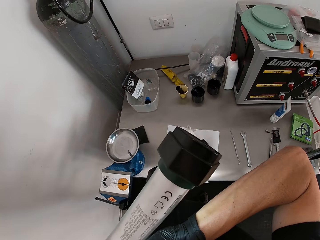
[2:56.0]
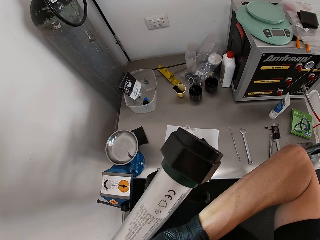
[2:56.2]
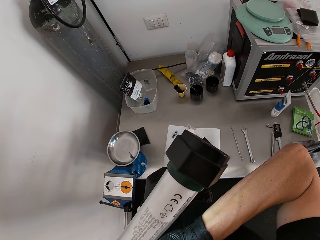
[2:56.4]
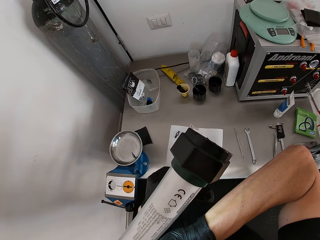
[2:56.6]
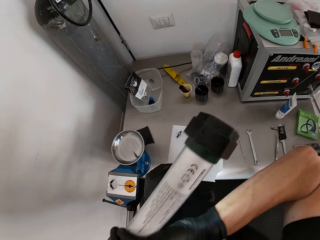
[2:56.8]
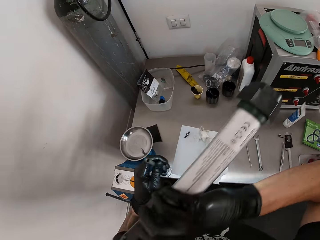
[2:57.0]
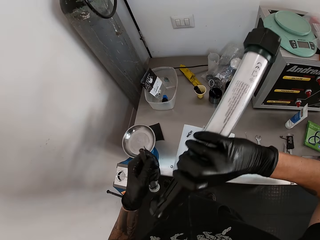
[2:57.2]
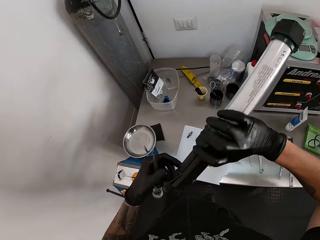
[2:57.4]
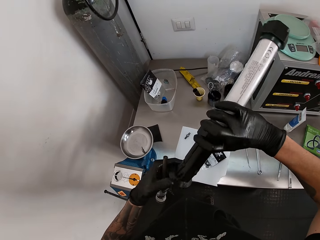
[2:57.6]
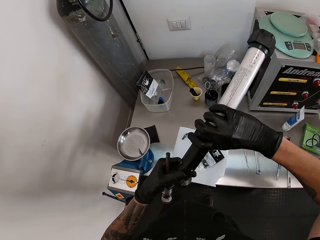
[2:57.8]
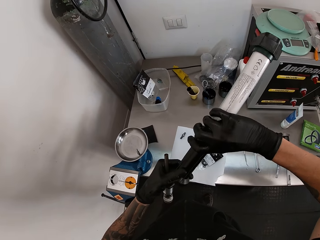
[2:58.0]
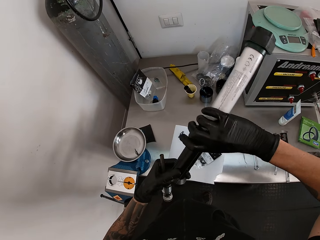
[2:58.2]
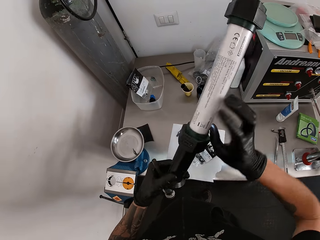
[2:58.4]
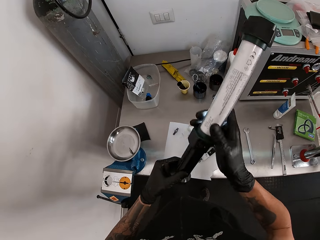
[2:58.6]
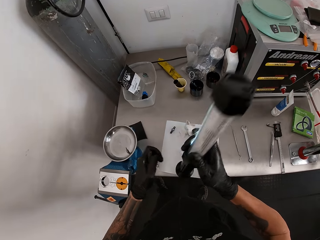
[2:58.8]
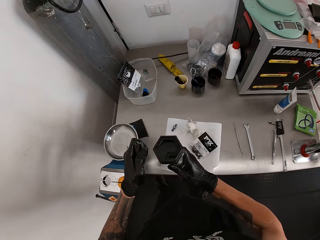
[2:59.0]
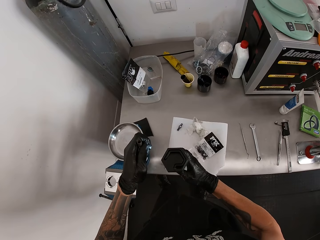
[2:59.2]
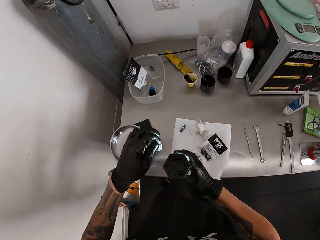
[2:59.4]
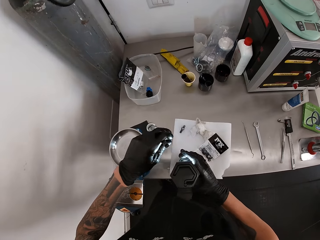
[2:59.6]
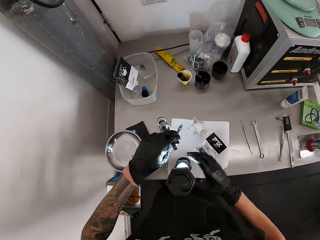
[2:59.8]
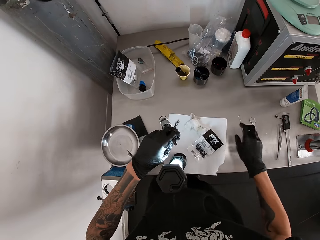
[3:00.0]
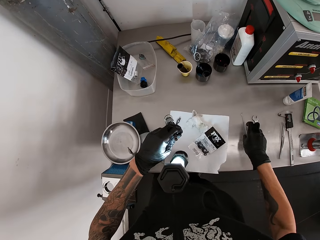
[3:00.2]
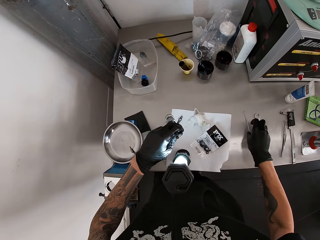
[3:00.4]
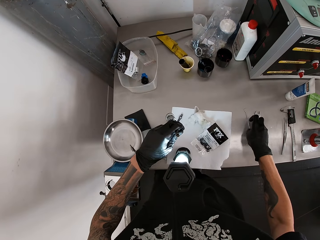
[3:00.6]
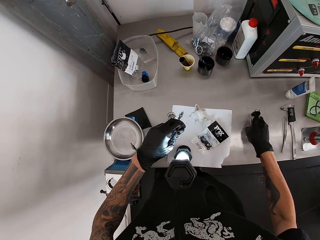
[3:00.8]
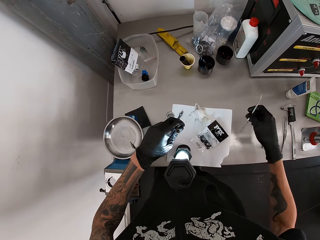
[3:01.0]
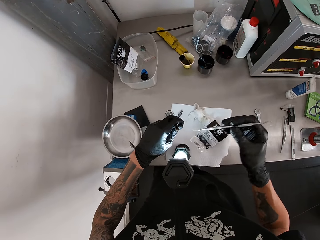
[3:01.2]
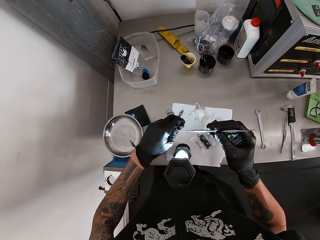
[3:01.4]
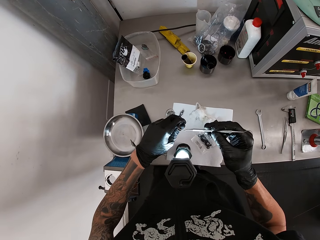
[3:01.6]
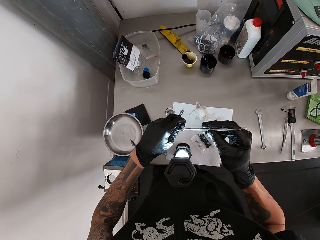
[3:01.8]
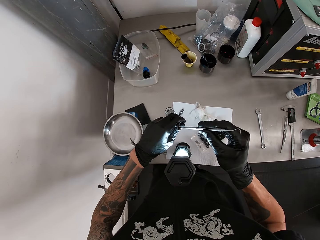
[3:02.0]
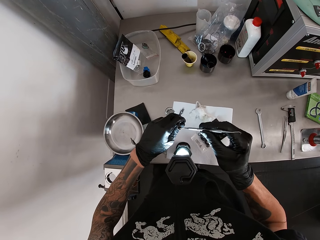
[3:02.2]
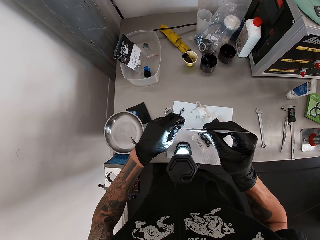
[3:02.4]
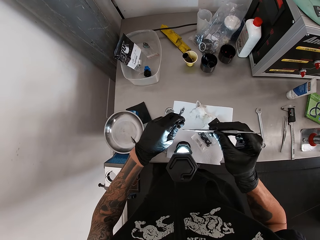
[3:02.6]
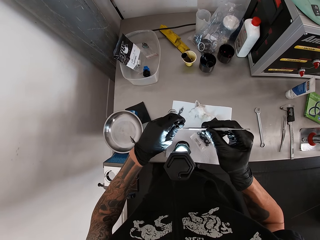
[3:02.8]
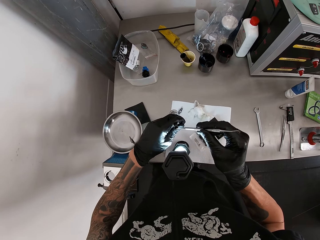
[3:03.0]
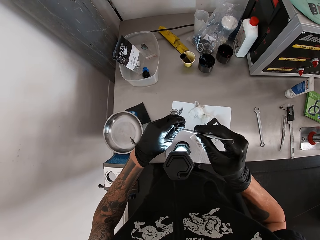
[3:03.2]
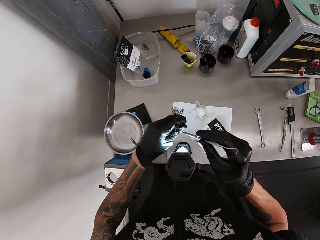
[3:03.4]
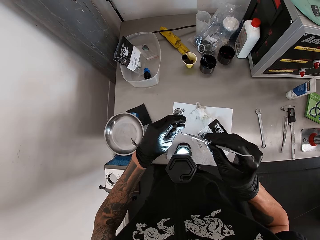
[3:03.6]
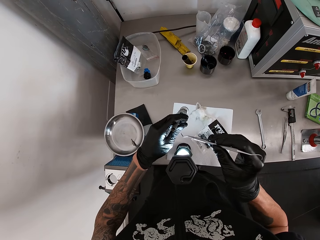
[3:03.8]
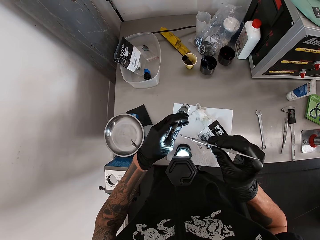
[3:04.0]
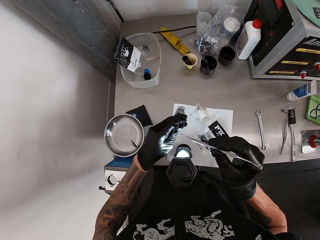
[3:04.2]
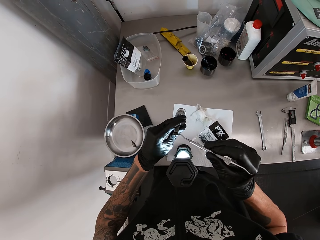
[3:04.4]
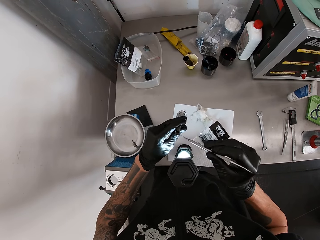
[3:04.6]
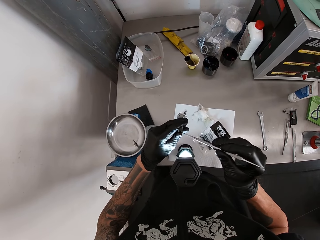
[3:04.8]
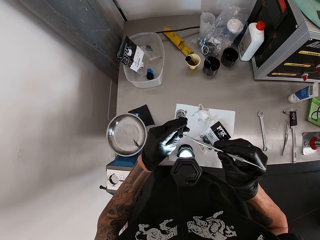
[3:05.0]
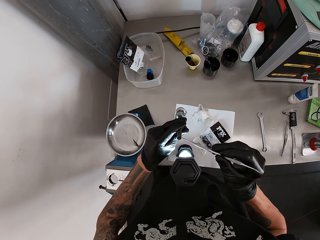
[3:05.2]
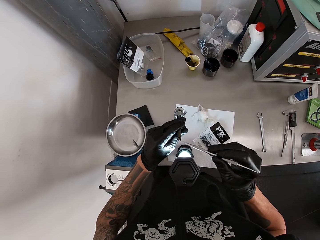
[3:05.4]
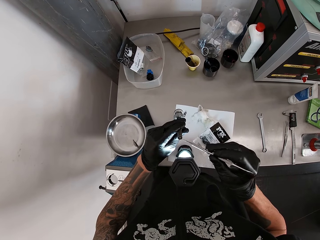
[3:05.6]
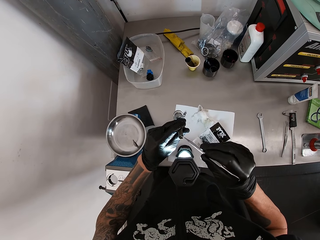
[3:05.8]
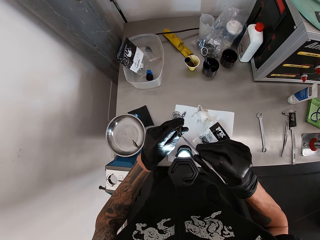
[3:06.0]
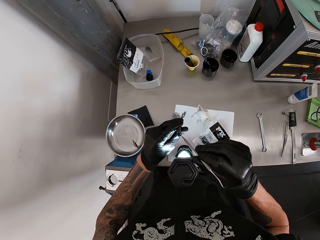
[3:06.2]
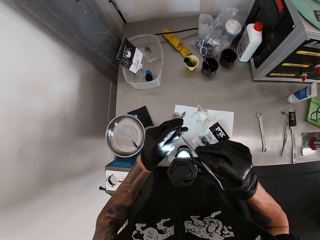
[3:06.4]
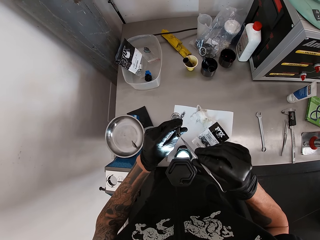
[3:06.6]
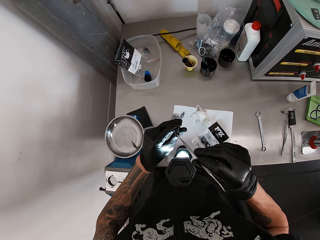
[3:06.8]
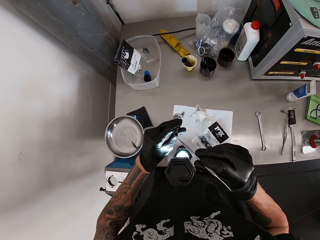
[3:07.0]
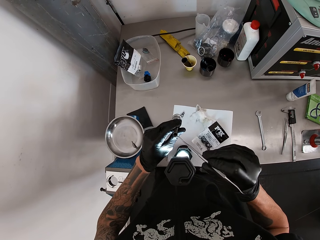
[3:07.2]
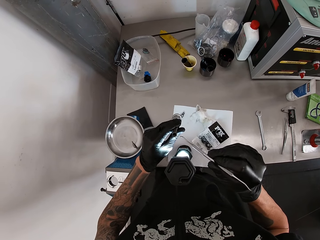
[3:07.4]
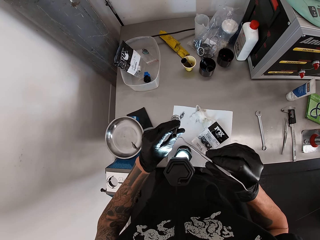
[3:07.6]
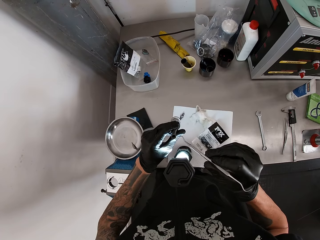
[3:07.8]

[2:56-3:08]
The camera wearer turns on the workshop light in his right hand with his left hand. He drops the workshop light in his right hand on the table. He picks up the hook and pick on the table with his right hand. He uses the hook and pick in his right hand on the shock absorber in his left hand. He fixes something.

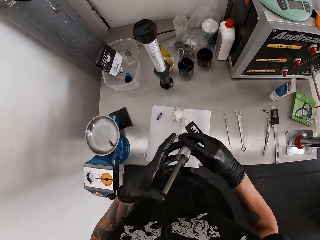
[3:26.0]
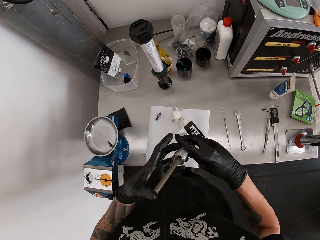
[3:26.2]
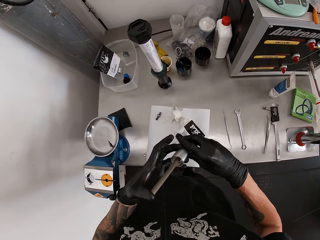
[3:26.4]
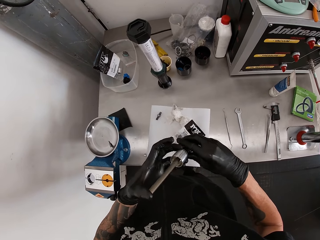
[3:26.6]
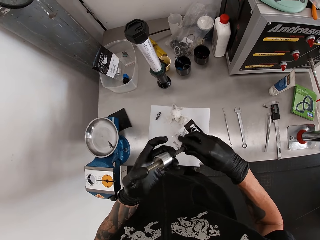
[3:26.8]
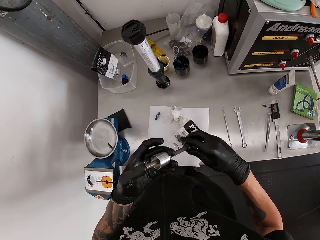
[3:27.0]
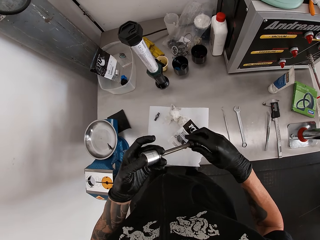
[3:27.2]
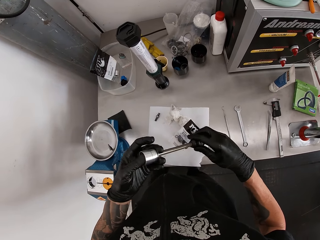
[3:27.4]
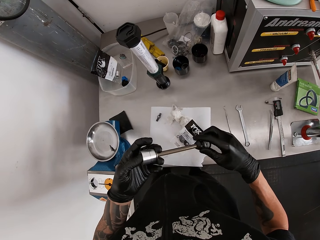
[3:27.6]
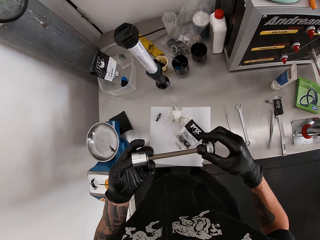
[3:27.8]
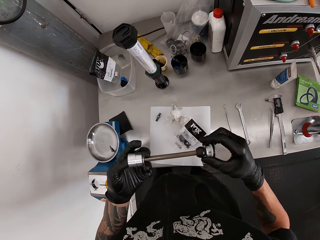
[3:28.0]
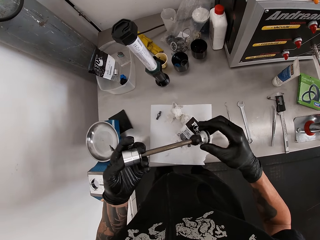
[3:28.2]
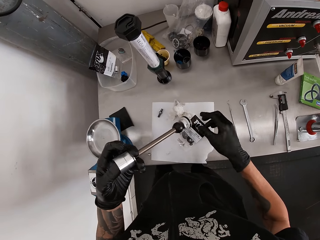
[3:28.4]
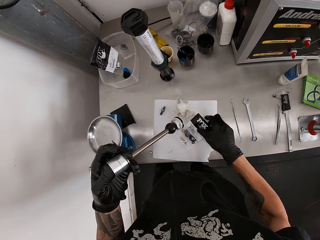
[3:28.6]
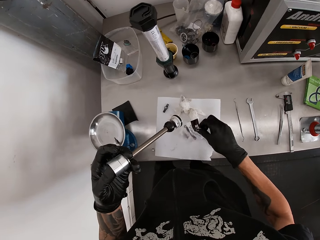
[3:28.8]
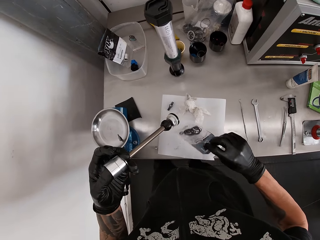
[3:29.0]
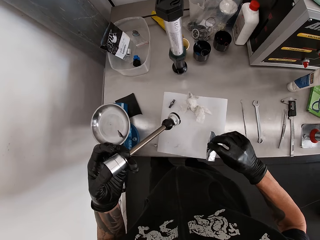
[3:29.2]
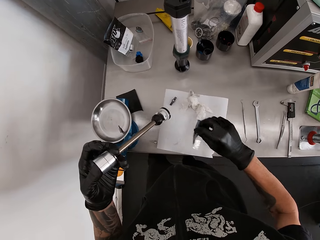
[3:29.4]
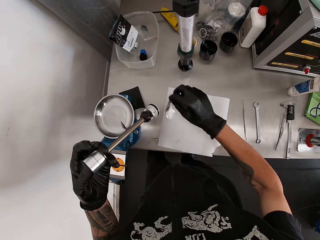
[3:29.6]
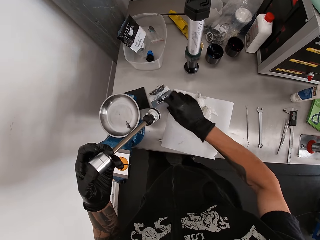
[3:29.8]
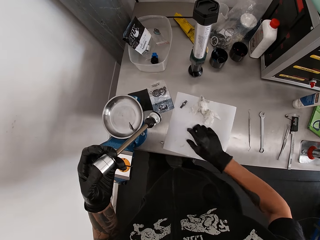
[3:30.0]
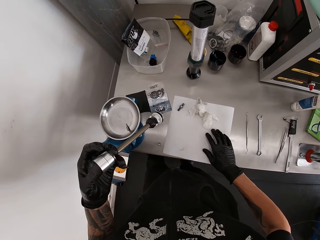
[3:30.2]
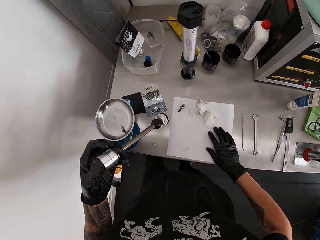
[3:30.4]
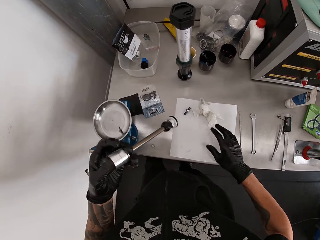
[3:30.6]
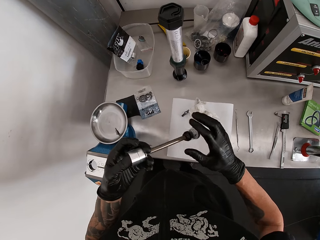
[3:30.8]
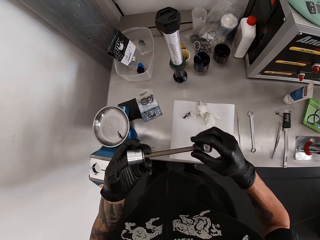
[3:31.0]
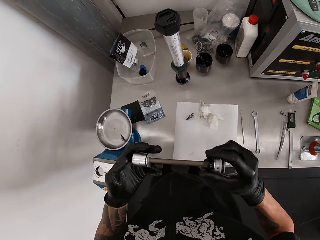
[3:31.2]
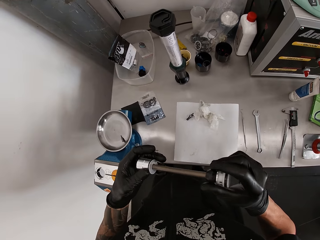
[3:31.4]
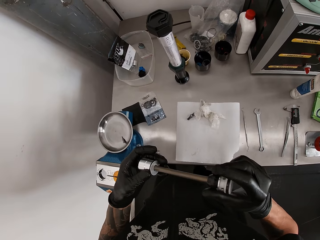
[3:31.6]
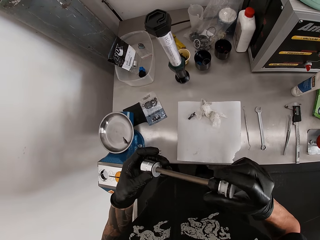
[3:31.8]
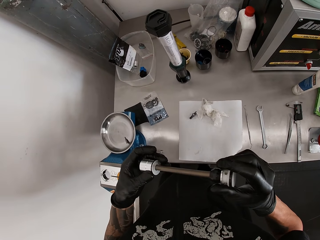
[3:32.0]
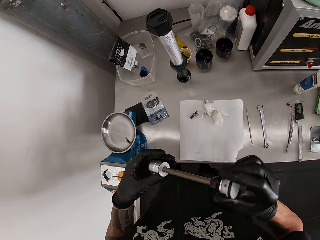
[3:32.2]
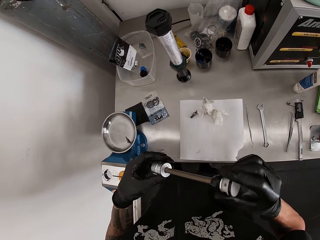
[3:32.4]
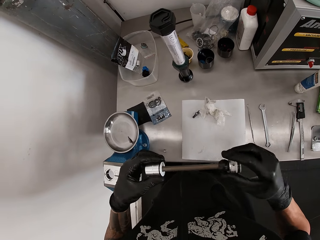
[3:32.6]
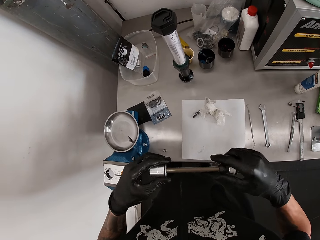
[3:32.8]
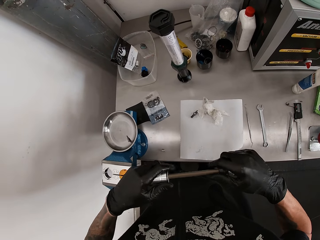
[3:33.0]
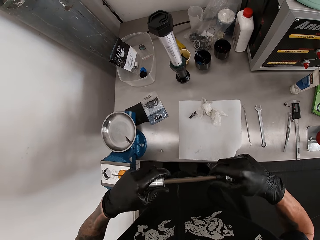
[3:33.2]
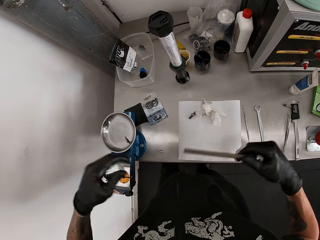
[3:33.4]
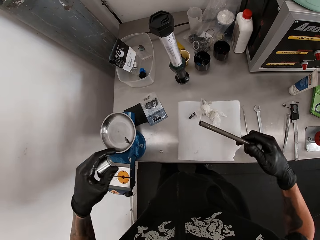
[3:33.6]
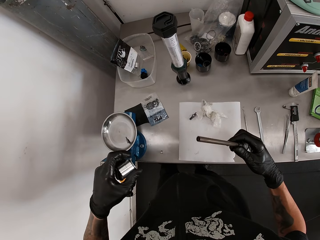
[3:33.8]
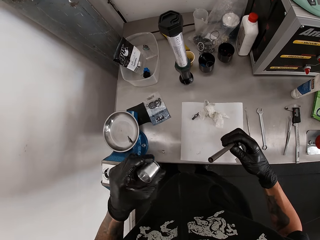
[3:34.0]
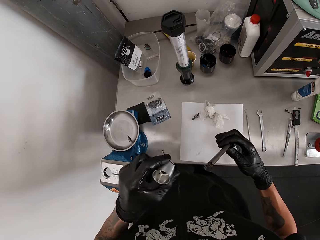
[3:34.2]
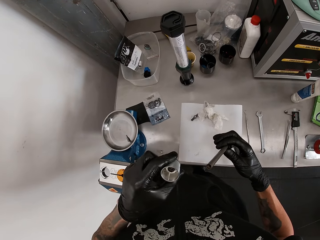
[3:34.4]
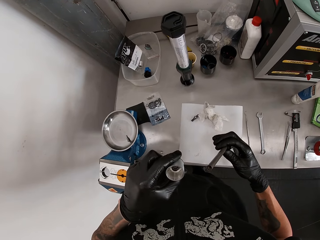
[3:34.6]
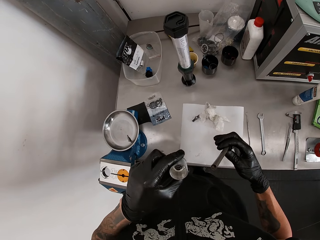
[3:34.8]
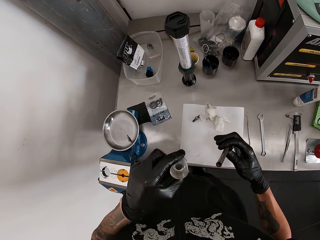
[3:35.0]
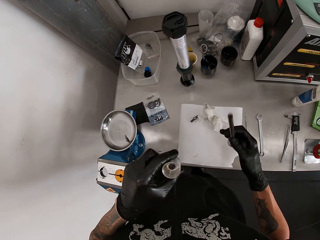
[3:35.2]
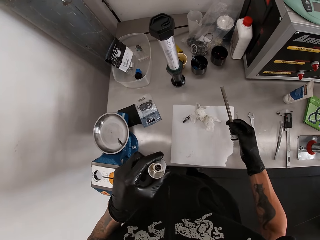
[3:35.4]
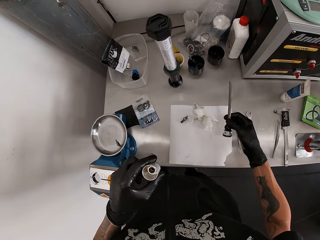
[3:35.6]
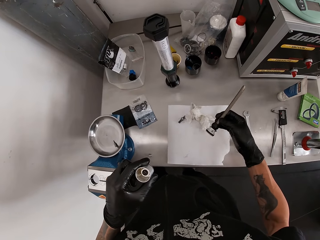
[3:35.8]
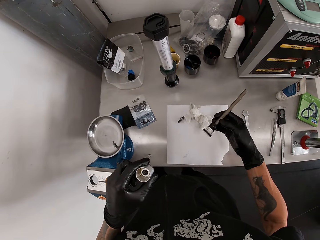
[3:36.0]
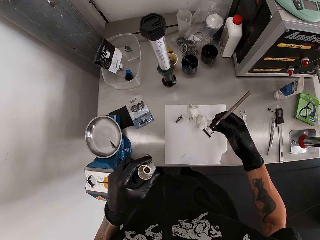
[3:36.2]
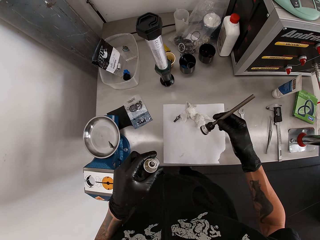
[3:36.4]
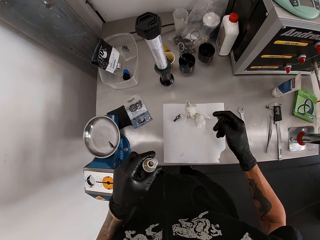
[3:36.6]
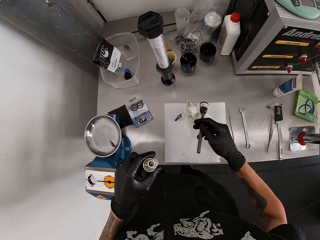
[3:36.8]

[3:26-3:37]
The camera wearer holds the shock absorber with both hands. He pulls something. He picks up the nylon on the table with his right hand. He drops the nylon in his right hand on the table. He moves a paper on the table with his right hand. He holds the shock absorber with both hands. He looks at something. He separates the shock absorber with both hands. He pulls a socket from something.
